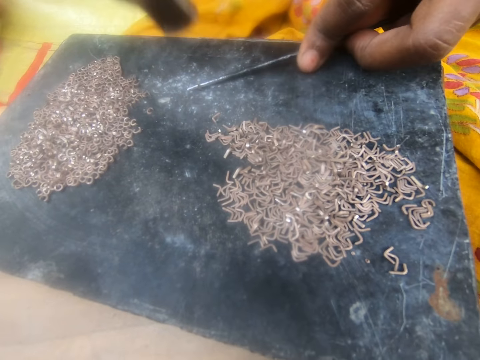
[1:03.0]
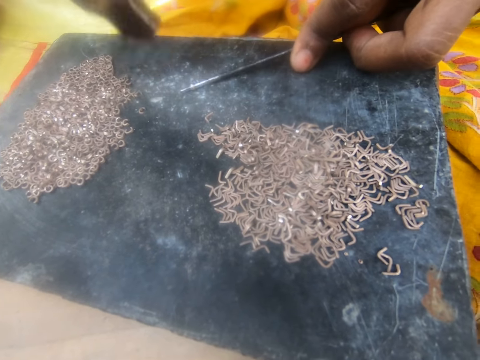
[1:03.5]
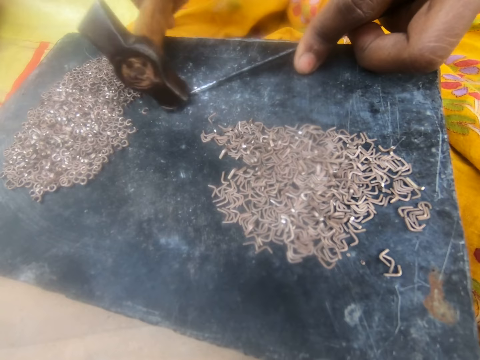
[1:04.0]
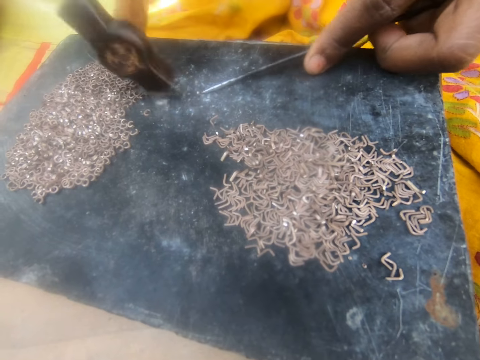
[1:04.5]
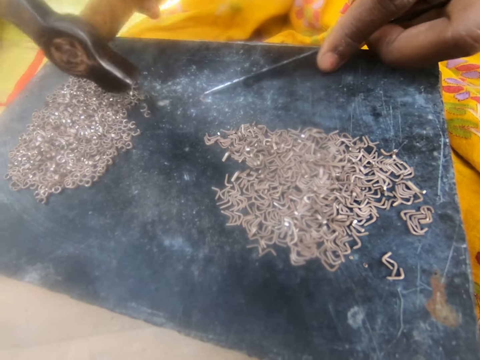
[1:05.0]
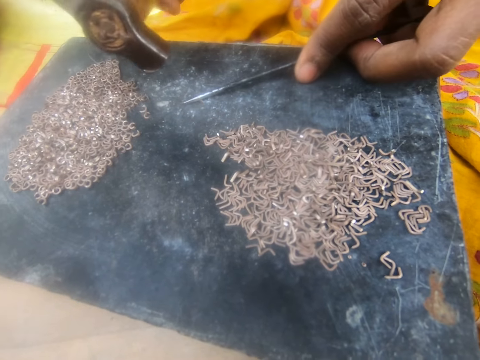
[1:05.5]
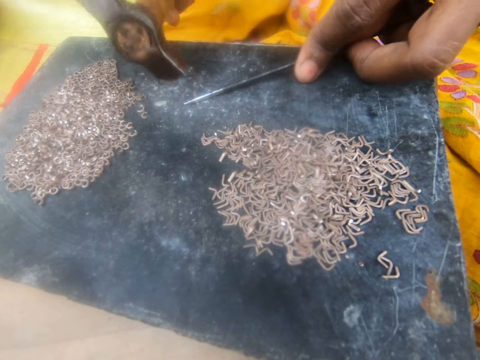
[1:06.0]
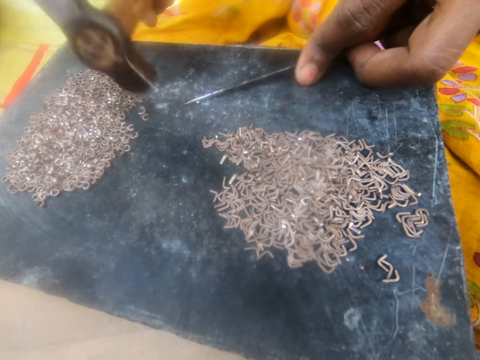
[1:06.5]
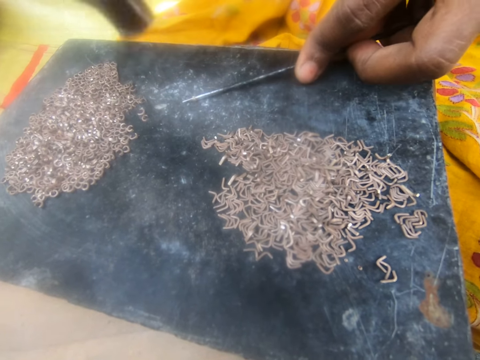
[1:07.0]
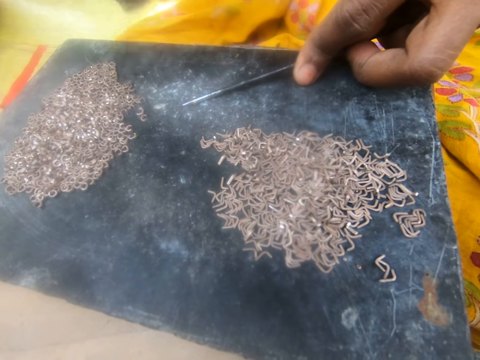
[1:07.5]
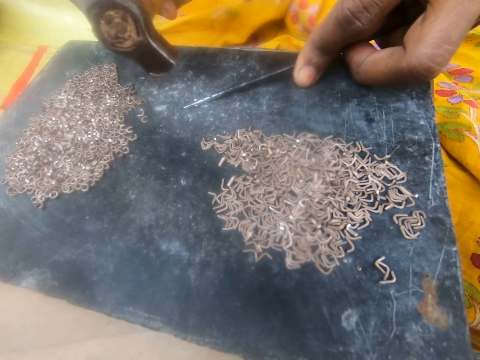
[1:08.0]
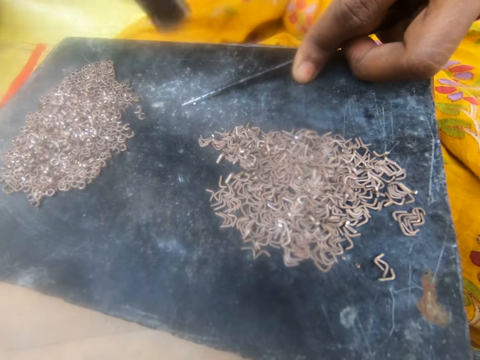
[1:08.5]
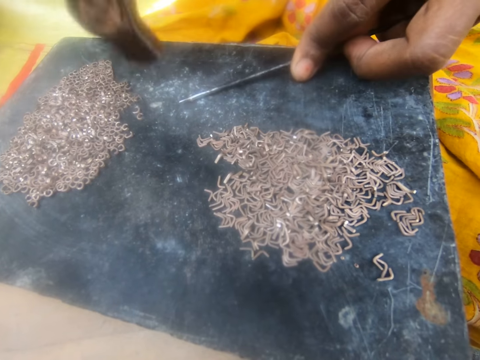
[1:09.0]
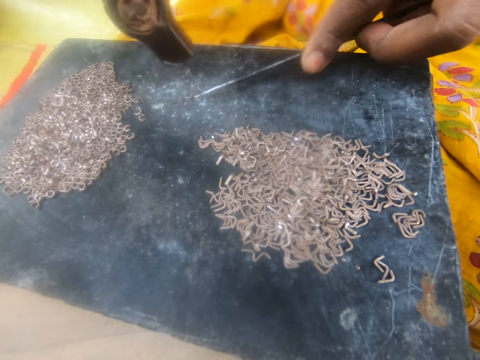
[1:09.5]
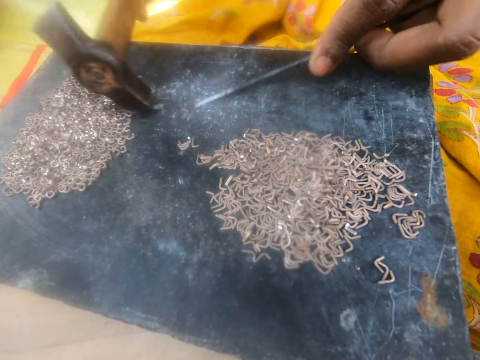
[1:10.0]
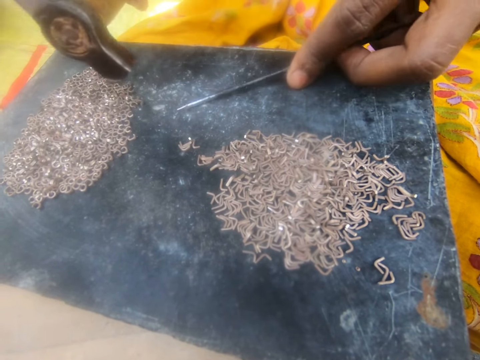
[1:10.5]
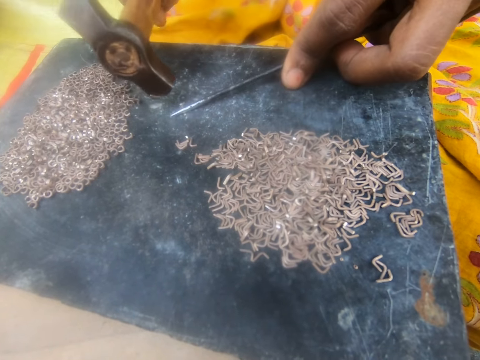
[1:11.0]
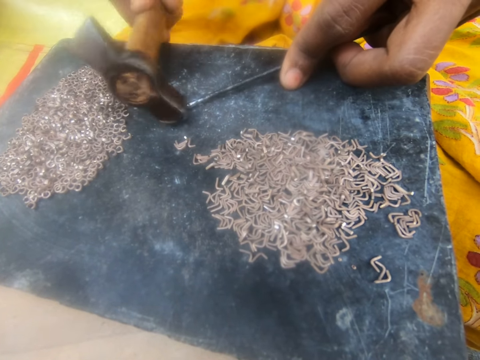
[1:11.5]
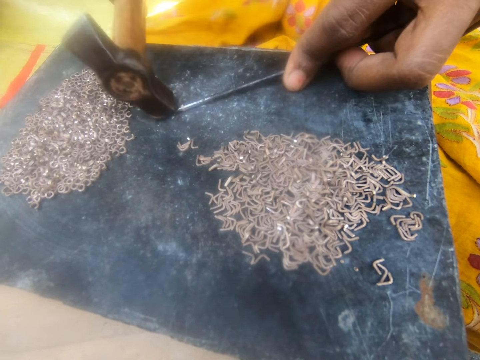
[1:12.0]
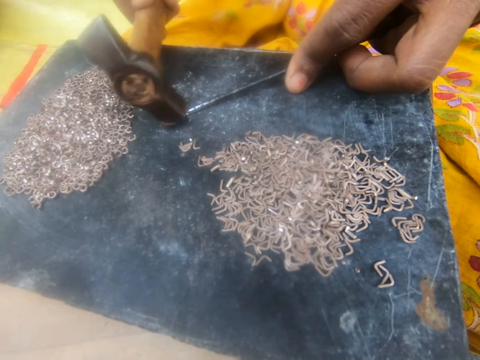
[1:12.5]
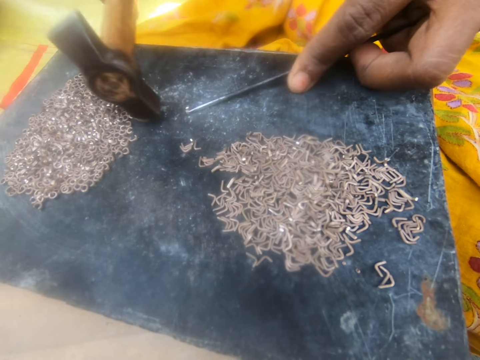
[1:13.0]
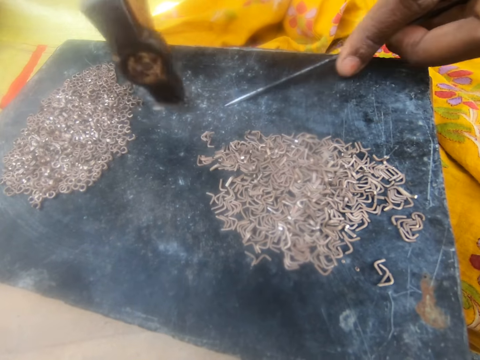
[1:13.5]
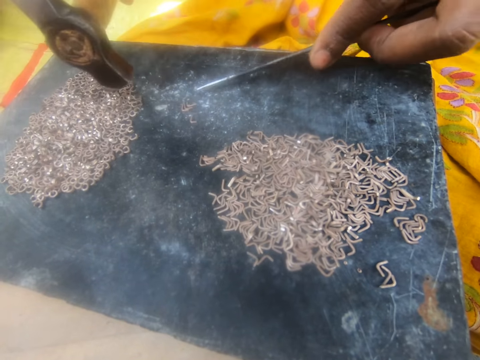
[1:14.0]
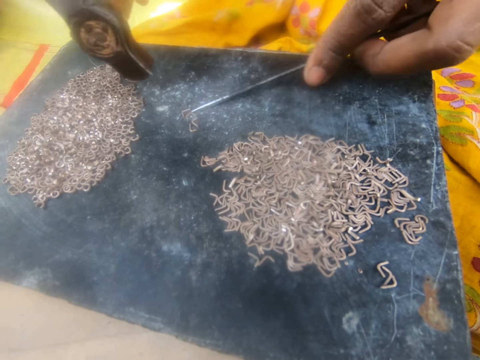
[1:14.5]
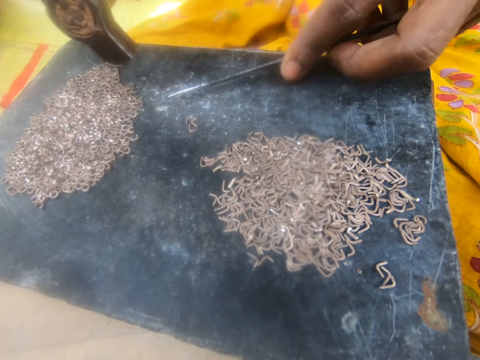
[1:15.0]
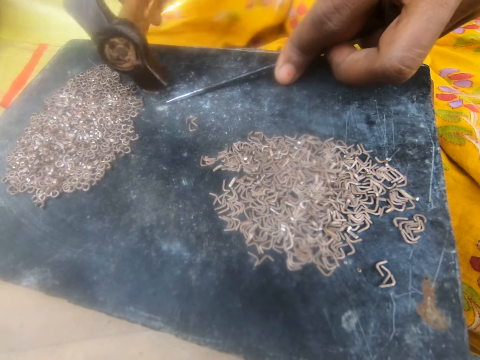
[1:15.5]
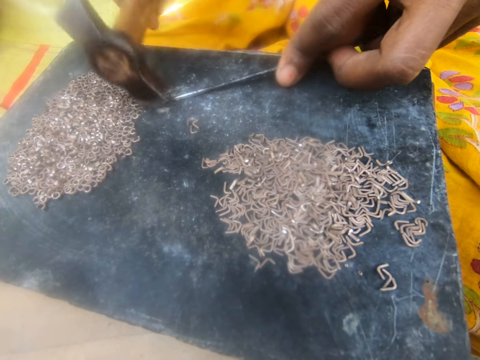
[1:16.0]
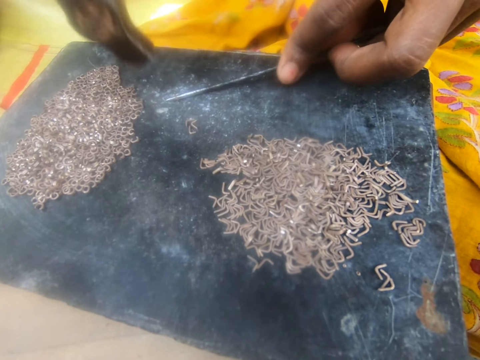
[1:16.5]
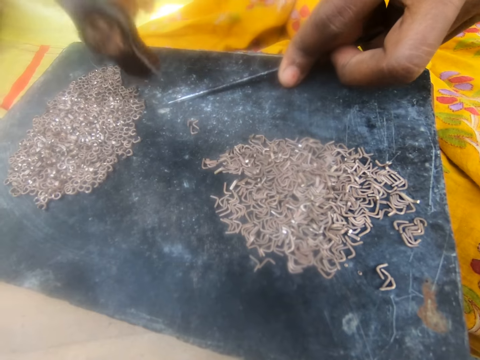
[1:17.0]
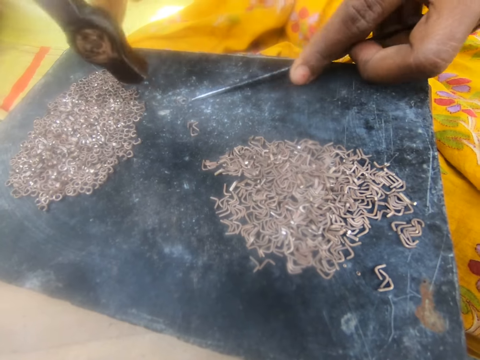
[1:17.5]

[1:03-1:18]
A lady presses the needle on the pin. The camera wearer bends a piece of metal. The lady bends the metal pin with the hammer. The camera wearer moves pins on the board with the hammer. The lady picks a pin on the board with the needle. The camera wearer pulls another piece of metal. The lady presses the needle on the pin and bends the metal pin with the hammer. The camera wearer bends a piece of metal, moves pins on the board with the hammer and pulls another piece of metal. The lady picks a pin on the board with the needle and presses the needle on the pin. The camera wearer bends a piece of metal. The lady bends the metal pin with the hammer. The camera wearer pulls another piece of metal. The lady moves pins on the board with the hammer, moves the bent pin on the board with the hammer, moves pins on the board with the needle, picks a pin on the board with the needle and presses the needle on the pin. The camera wearer bends a piece of metal. The lady bends the metal pin with the hammer.

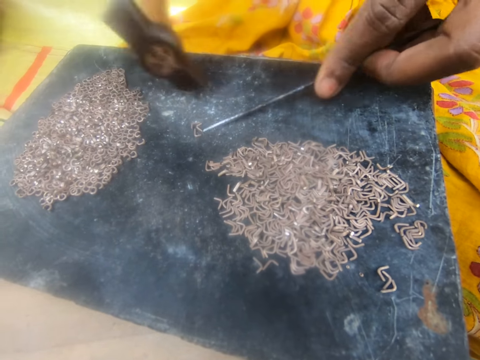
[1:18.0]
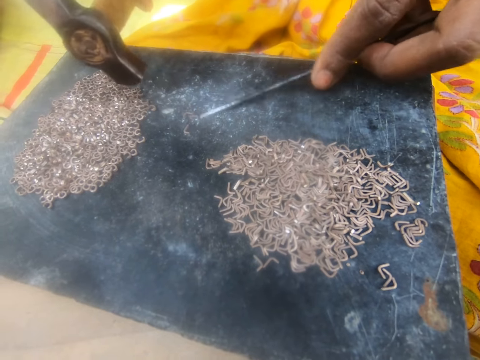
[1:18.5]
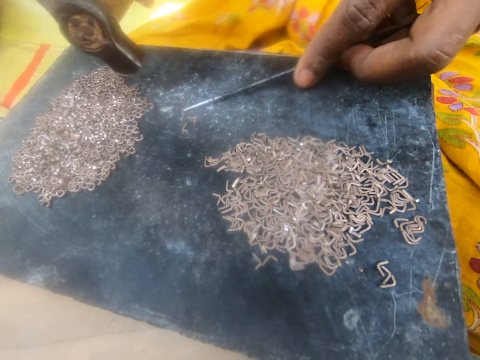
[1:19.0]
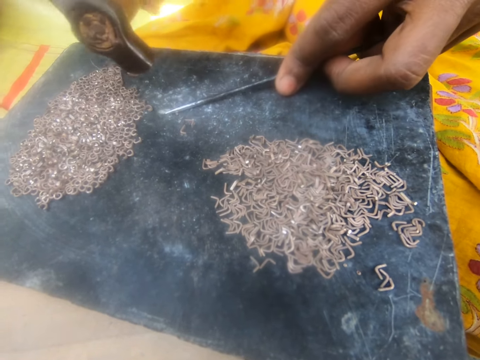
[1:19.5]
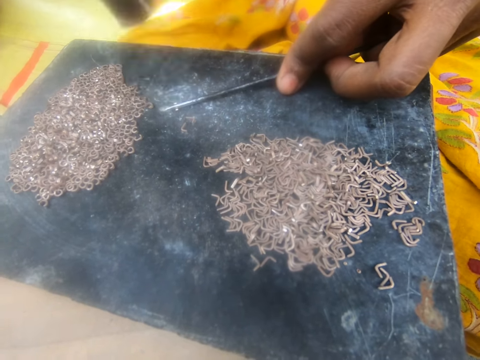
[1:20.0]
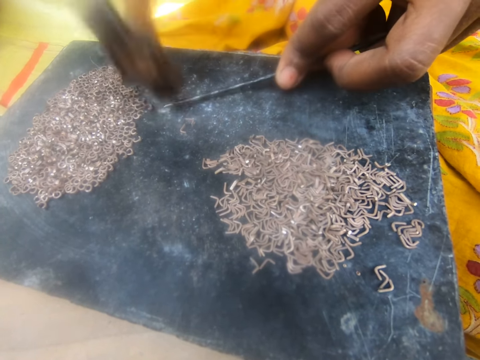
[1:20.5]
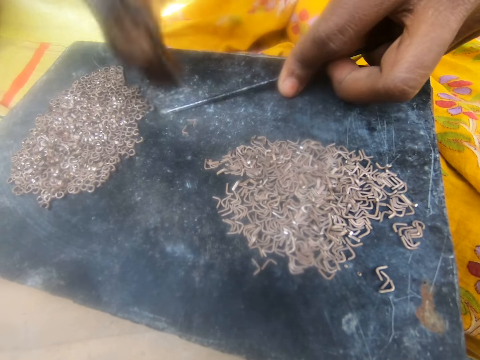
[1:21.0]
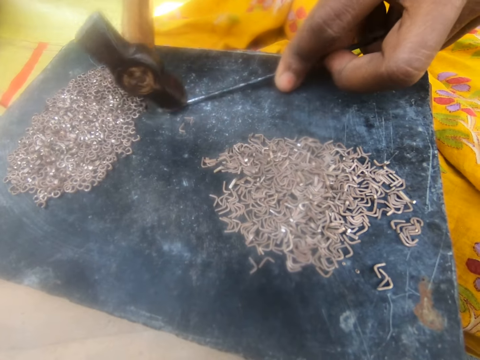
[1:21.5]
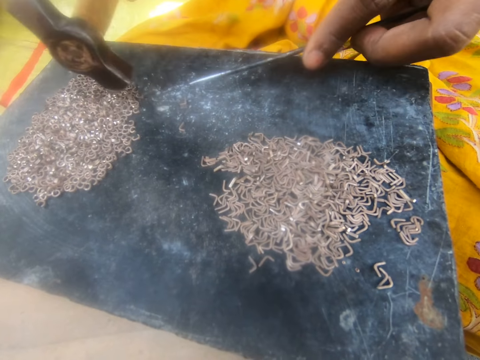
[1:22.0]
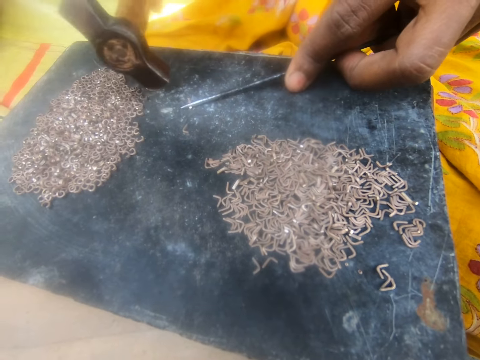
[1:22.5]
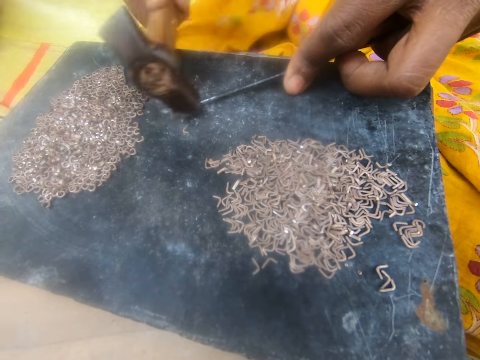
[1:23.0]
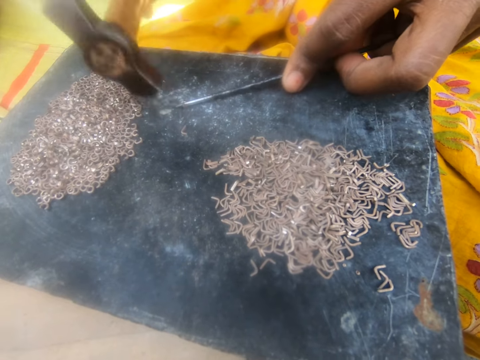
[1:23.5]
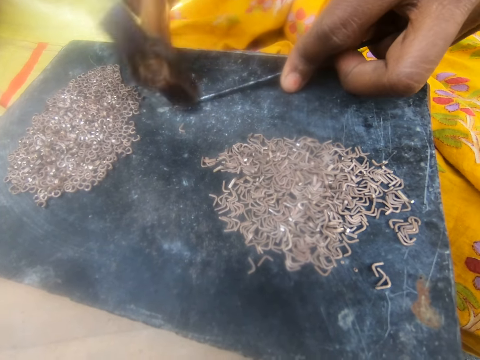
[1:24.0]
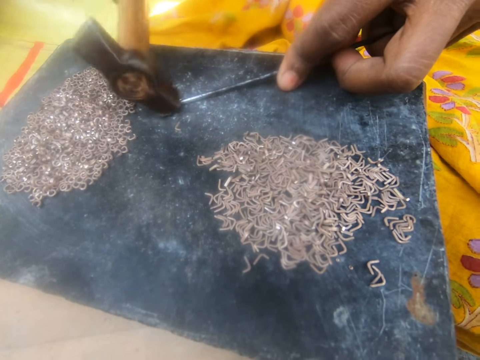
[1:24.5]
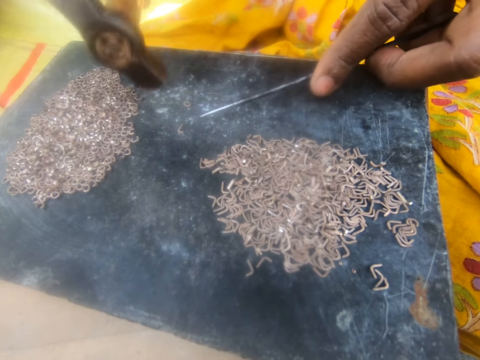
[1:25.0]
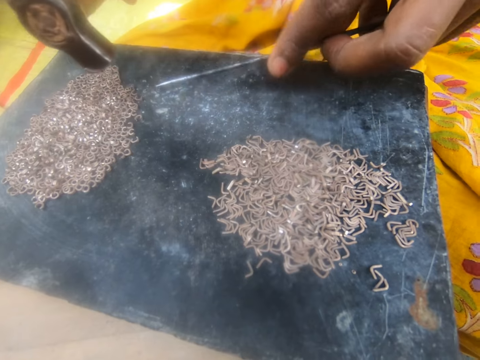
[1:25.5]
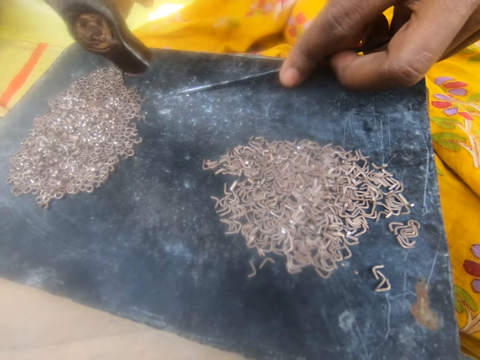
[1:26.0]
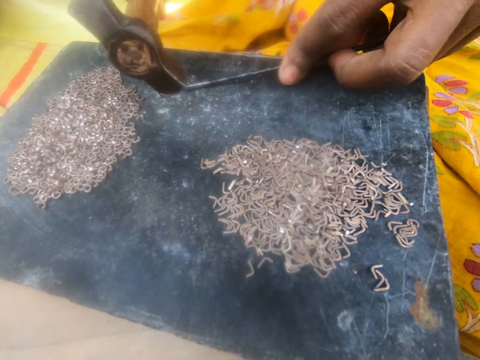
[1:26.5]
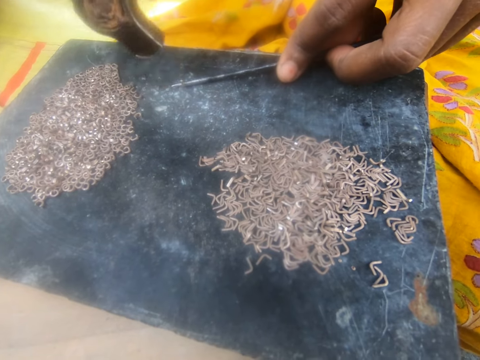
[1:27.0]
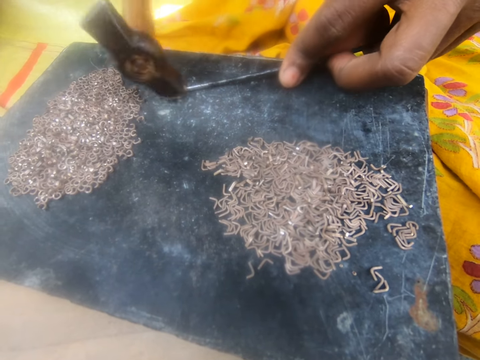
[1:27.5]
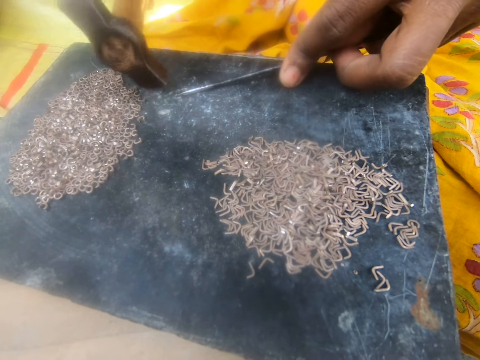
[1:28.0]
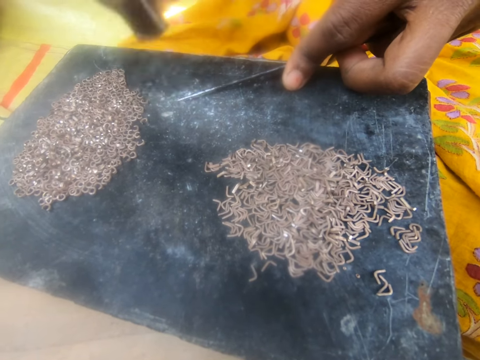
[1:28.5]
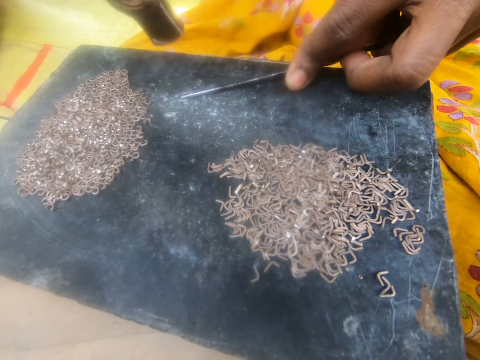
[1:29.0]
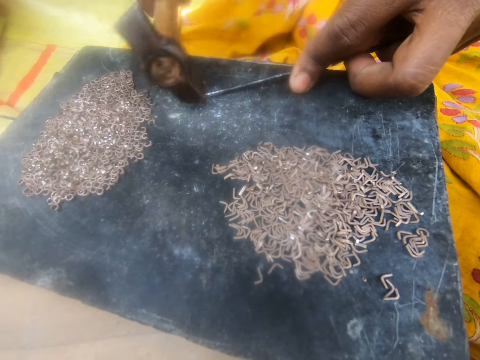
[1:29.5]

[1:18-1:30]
A lady moves the bent pin on the board with the hammer. The camera wearer pulls another piece of metal. The lady picks a pin on the board with the needle, presses the needle on the pin and bends the metal pin with the hammer. The camera wearer bends a piece of metal. The lady moves the bent pin on the board with the hammer. The camera wearer pulls another piece of metal. The lady picks a pin on the board with the needle, presses the needle on the pin and bends the metal pin with the hammer. The camera wearer bends a piece of metal. The lady moves the bent pin on the board with the hammer. The camera wearer pulls another piece of metal. The lady picks a pin on the board with the needle, presses the needle on the pin and bends the metal pin with the hammer. The camera wearer bends a piece of metal.
